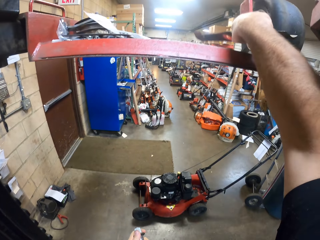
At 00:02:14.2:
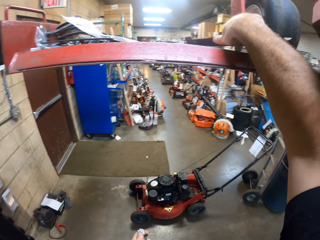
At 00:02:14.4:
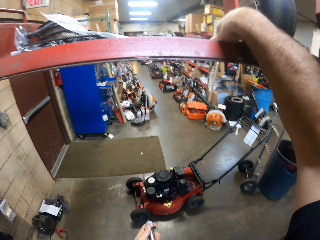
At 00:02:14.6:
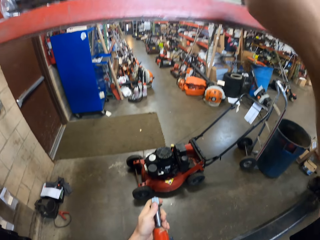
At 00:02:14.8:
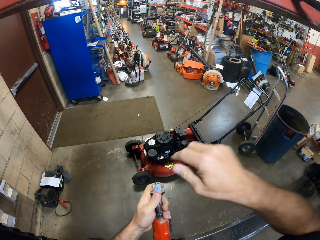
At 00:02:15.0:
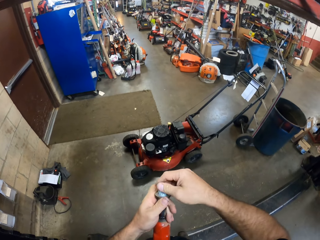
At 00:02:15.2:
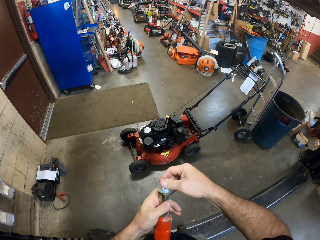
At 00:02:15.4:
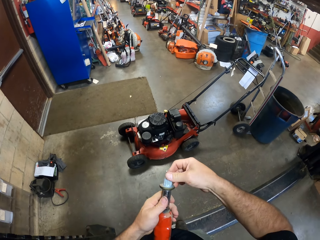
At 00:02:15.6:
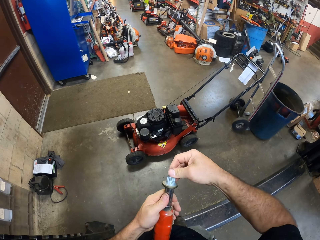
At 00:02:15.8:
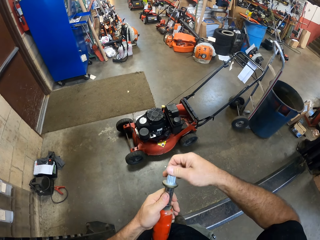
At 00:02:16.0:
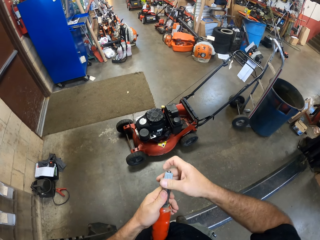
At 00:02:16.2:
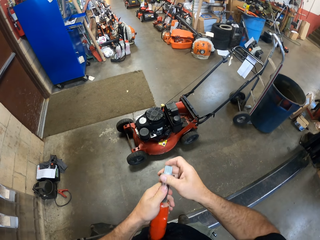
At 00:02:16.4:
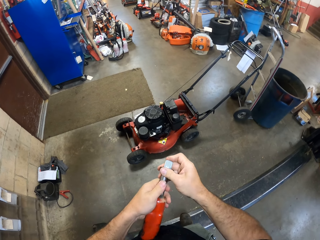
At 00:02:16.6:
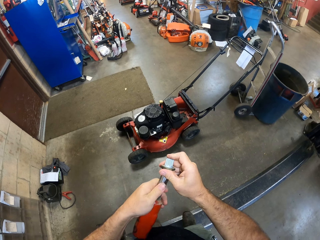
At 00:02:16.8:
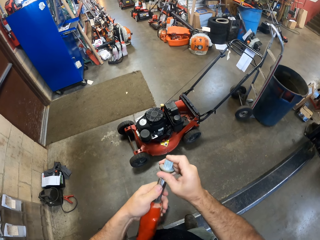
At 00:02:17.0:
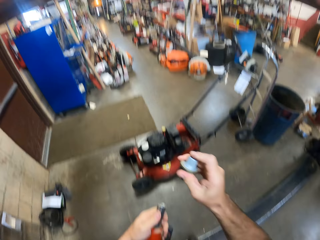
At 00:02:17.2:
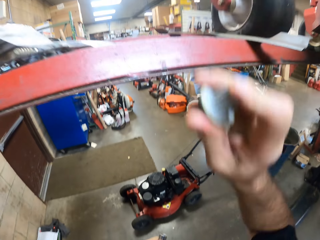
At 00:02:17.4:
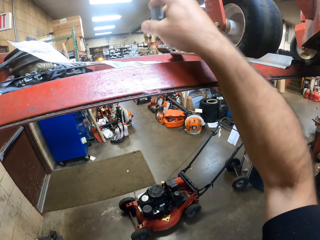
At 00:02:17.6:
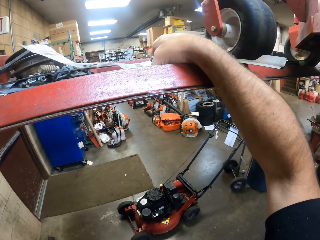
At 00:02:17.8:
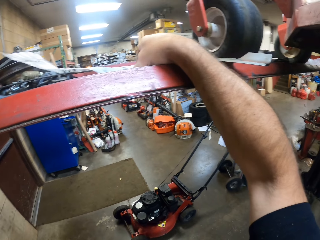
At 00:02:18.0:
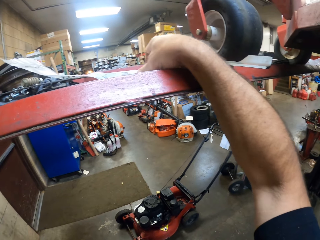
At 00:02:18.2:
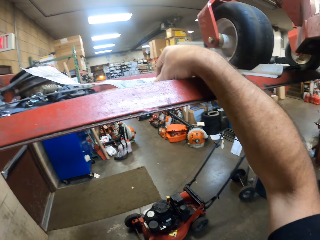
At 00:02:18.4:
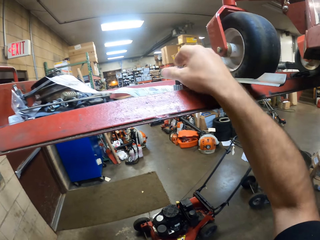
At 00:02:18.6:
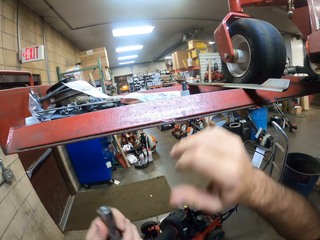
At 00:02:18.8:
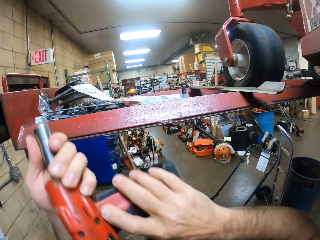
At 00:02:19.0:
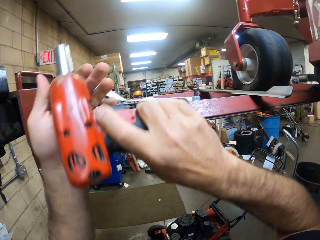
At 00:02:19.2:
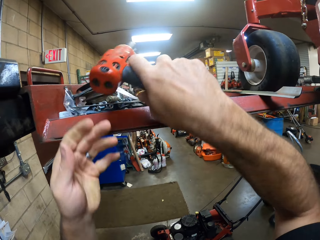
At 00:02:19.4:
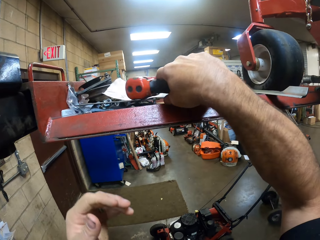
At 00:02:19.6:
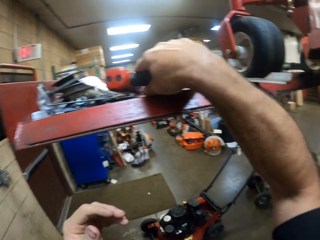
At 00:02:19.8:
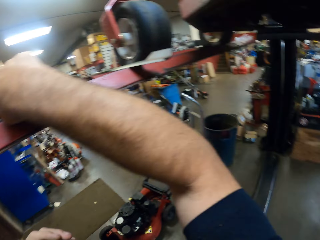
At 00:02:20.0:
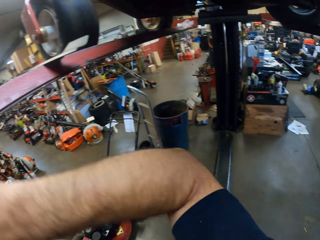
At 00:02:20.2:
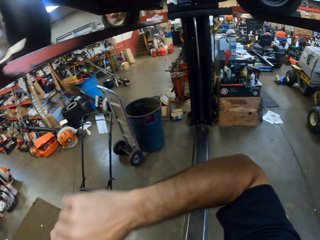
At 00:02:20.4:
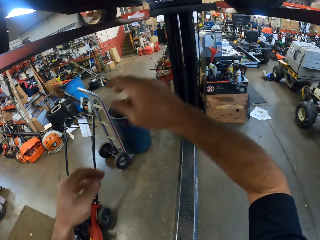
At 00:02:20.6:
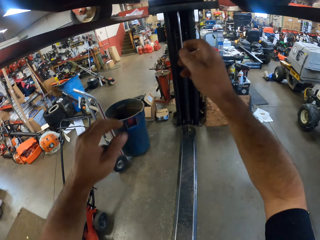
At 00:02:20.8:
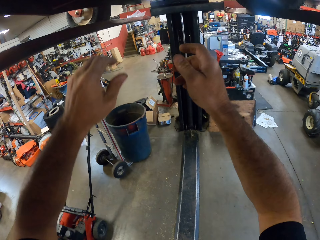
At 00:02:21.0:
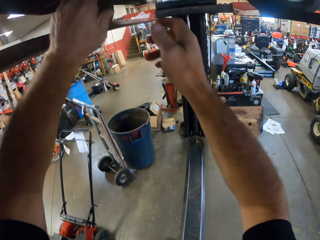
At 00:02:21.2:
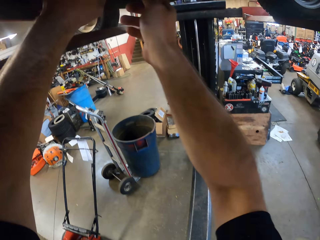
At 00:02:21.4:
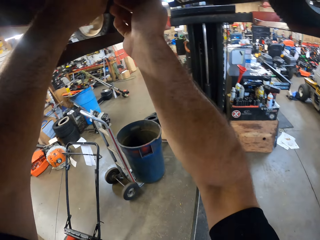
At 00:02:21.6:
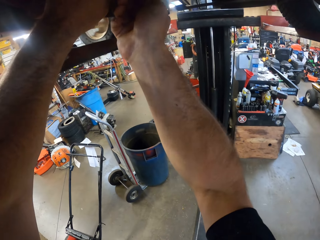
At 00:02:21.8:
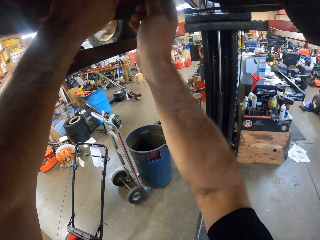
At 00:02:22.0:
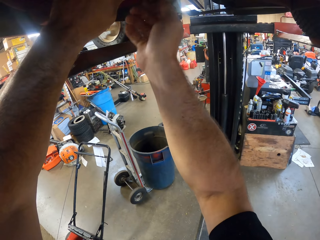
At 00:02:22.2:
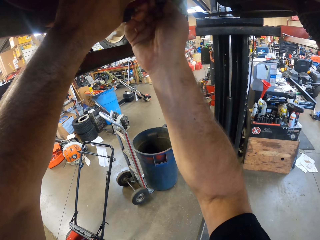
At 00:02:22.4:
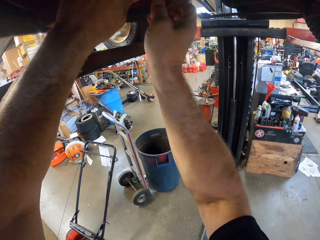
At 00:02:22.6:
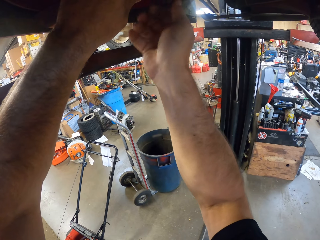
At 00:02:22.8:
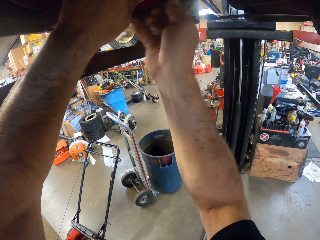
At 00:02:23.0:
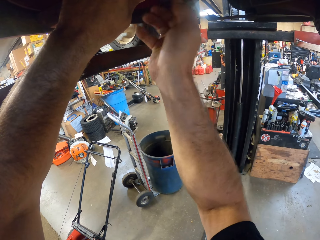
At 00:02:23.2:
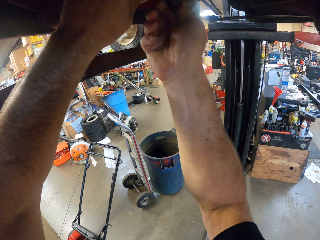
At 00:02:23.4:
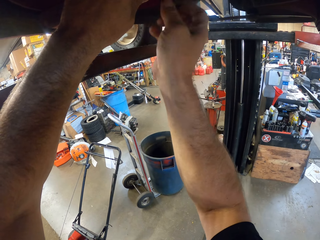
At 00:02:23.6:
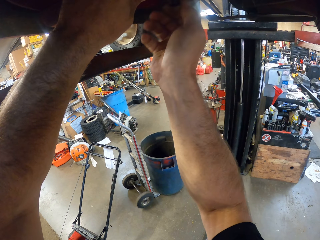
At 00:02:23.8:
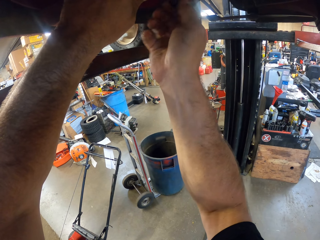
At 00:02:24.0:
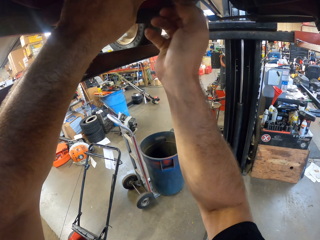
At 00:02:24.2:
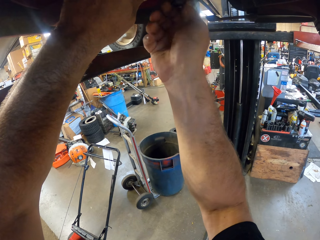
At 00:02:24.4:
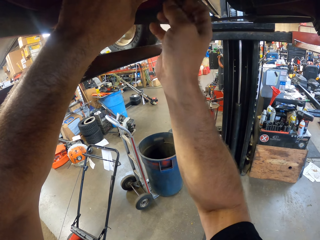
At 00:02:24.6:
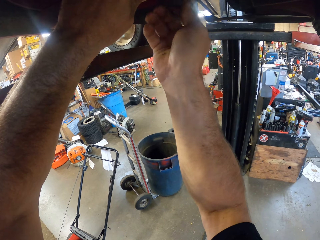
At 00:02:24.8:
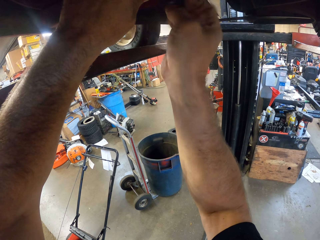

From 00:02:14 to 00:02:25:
The camera wearer places the metal plate on the lift. He holds a rotor or bolt. He pulls the rotor. He detaches the bolt from the wrench gun. He places the bolt on the lift. He transfers the wrench gun to his right hand. He places the wrench gun on the lift. He removes the second bolt on the mower with his right hand.

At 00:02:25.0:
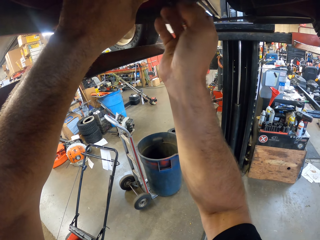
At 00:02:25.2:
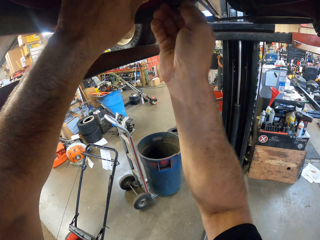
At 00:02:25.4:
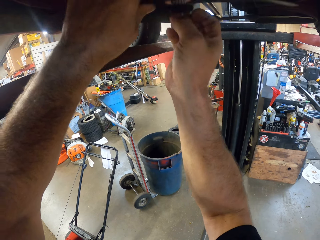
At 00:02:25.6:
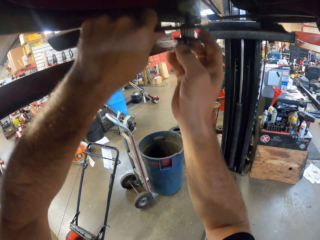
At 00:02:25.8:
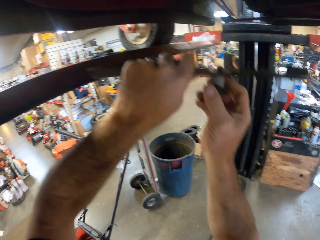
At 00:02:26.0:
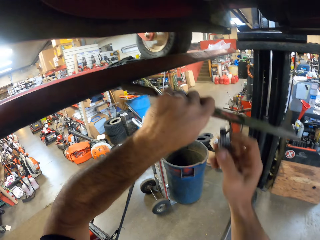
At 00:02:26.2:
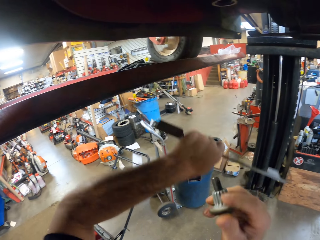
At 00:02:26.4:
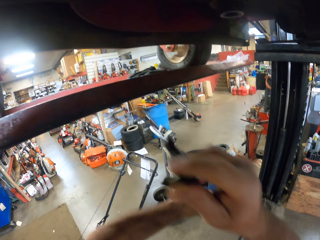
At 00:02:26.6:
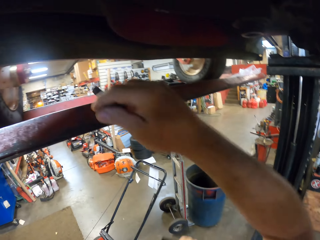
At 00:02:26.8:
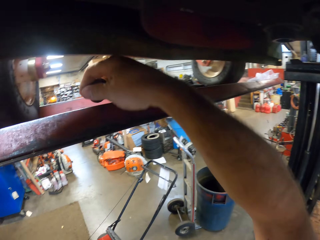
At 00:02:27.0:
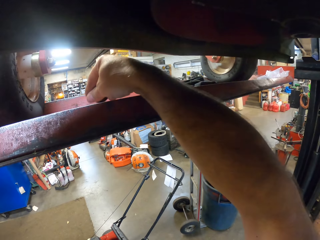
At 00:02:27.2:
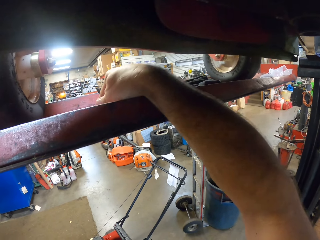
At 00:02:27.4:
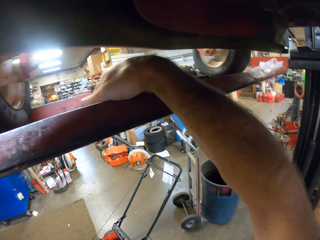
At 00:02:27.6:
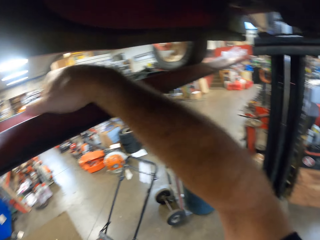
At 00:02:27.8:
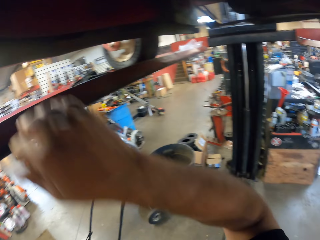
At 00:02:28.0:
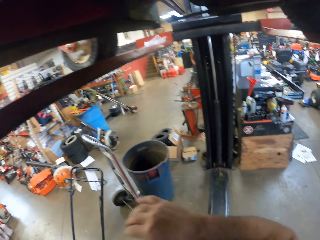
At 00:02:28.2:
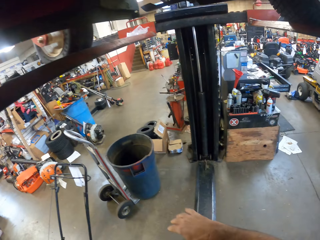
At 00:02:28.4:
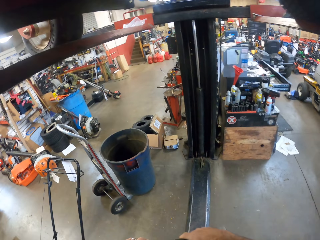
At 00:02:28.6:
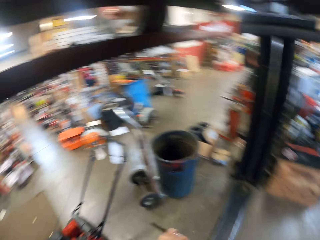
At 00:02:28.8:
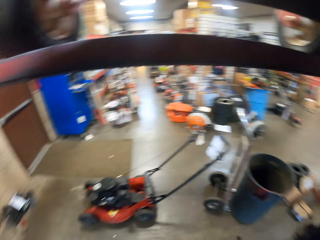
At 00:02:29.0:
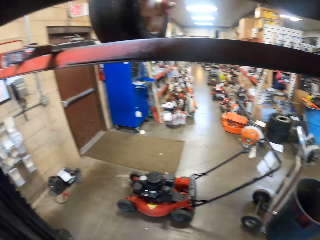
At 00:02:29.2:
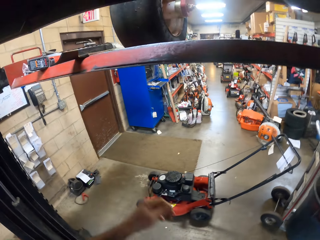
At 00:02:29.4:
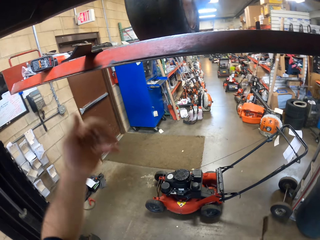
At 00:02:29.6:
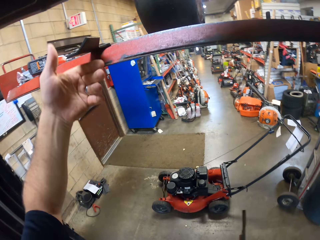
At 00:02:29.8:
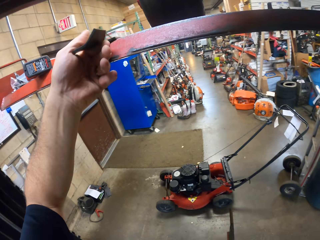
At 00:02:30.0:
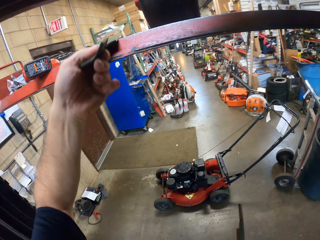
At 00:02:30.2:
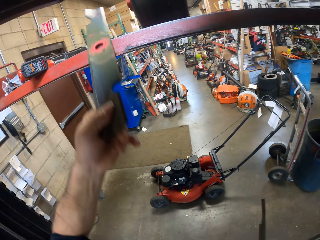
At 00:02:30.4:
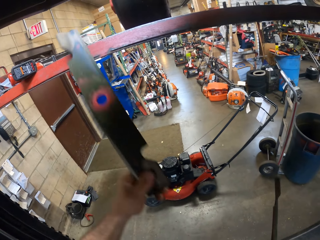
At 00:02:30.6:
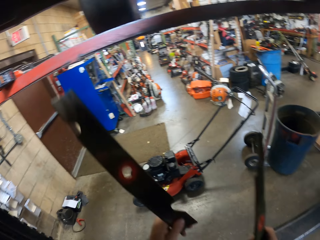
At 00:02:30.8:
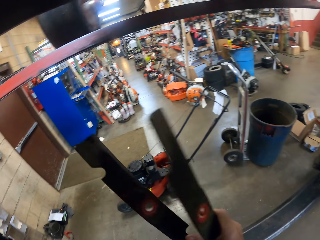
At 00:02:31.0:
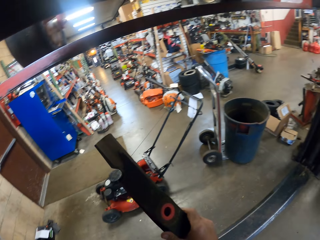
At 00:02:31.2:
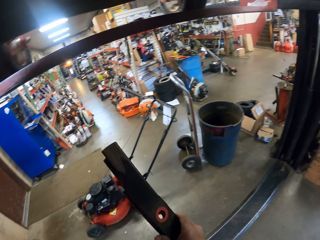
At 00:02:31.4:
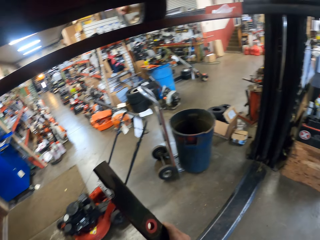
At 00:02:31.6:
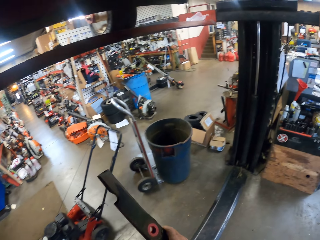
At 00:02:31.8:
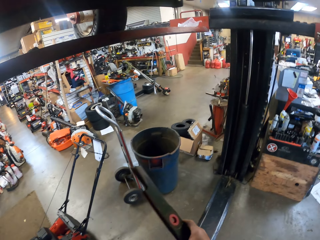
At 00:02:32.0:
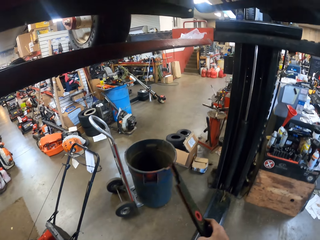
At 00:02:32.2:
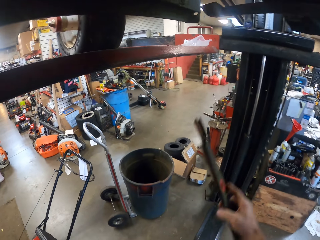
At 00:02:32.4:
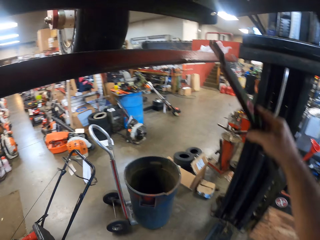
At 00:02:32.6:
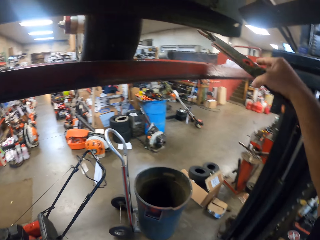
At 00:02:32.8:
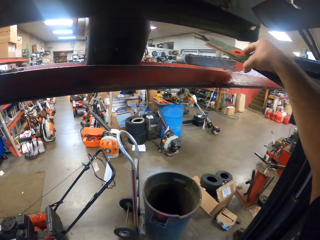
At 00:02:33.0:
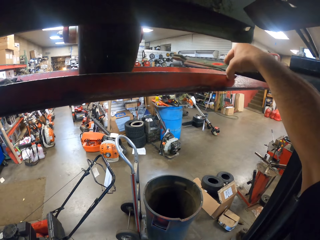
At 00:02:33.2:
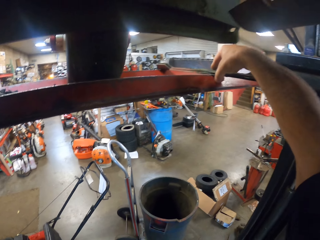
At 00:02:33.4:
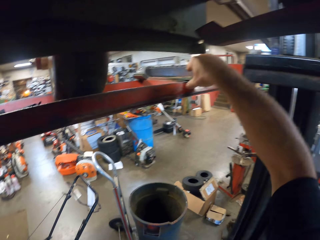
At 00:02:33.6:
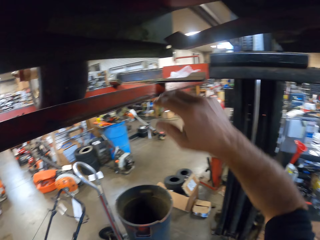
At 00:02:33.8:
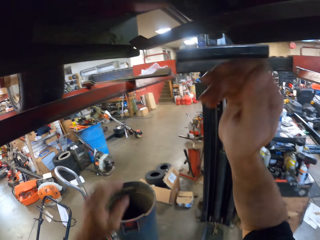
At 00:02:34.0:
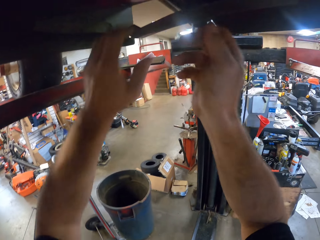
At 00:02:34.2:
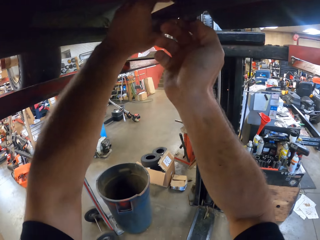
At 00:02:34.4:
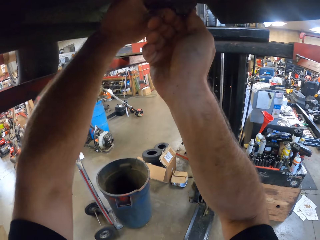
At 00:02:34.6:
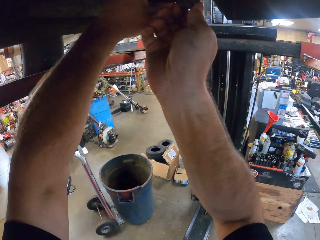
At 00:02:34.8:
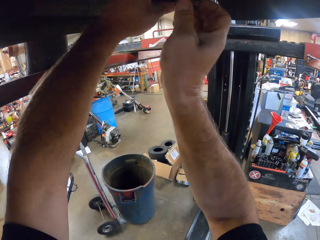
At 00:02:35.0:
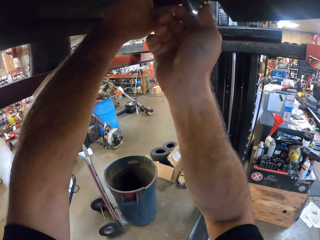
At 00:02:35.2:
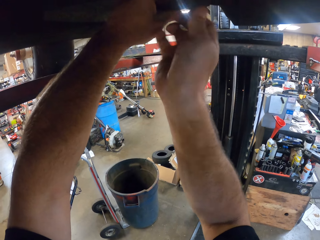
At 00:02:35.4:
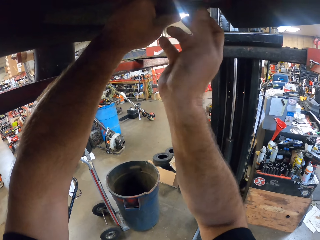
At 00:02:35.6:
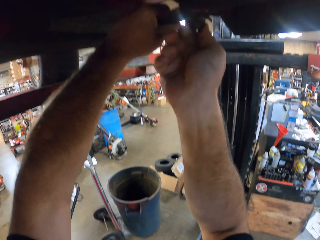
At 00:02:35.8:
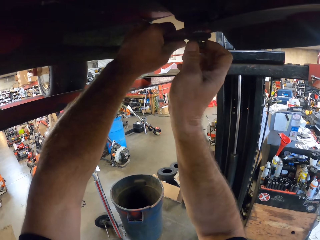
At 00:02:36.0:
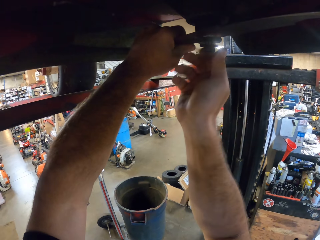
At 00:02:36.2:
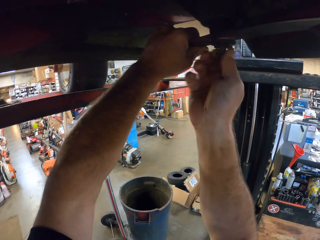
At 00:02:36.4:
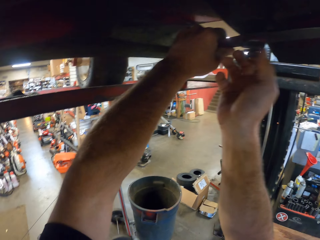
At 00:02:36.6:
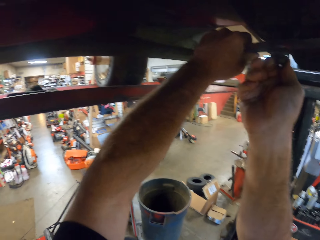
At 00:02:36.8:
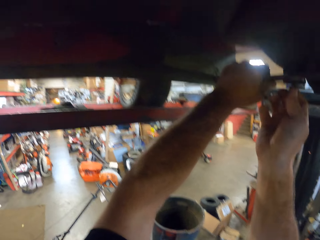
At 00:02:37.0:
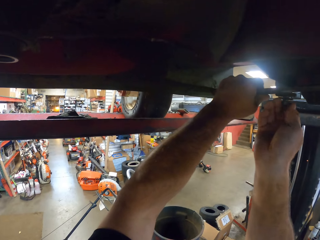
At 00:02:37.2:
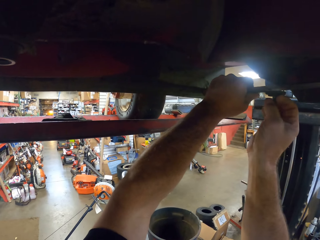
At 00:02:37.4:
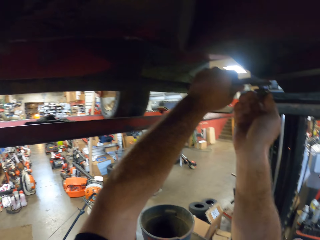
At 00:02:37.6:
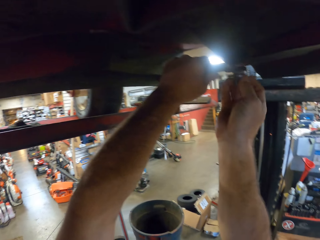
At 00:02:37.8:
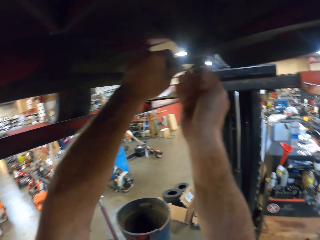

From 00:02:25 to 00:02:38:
The camera wearer removes a metal from the car. He holds another metal plate with his left hand. He removes the screw from the metal. He places the bolt on the lift. He picks up the metal plate on the lift with his left hand. He walks around the workshop. He holds the two metal plates with his right hand. He places the metal plates on the lift. He removes the first bolt on the mower with his right hand. He holds another metal plate with his left hand.
